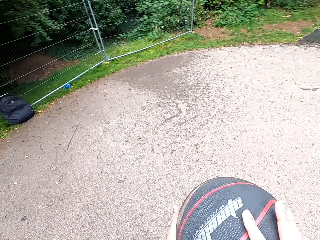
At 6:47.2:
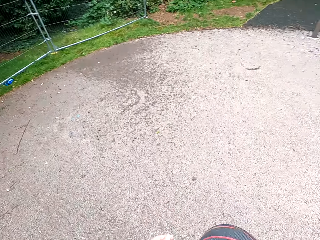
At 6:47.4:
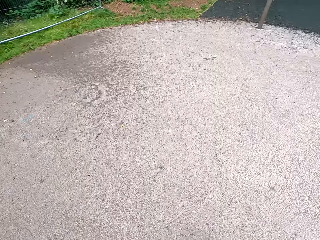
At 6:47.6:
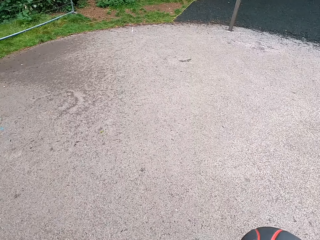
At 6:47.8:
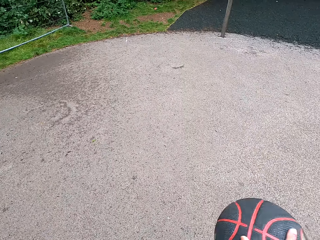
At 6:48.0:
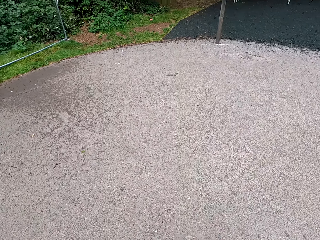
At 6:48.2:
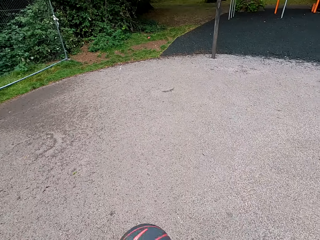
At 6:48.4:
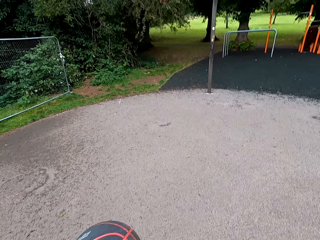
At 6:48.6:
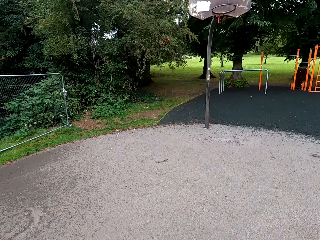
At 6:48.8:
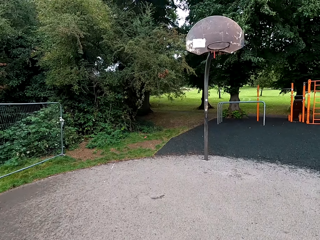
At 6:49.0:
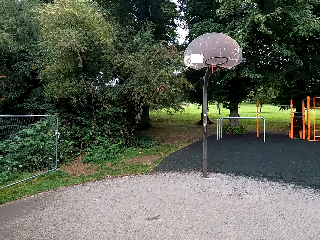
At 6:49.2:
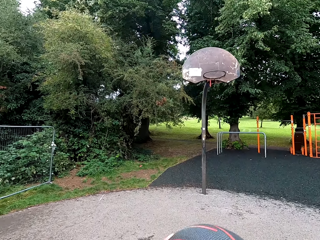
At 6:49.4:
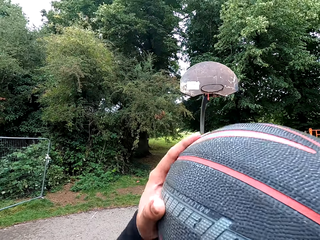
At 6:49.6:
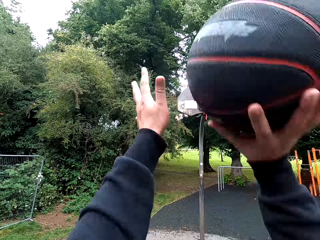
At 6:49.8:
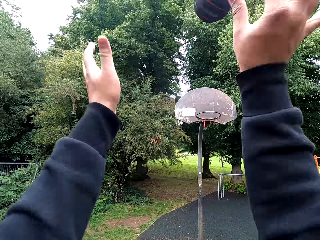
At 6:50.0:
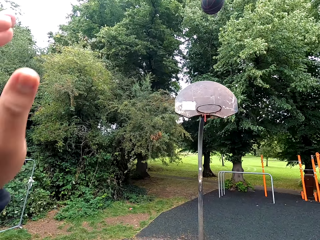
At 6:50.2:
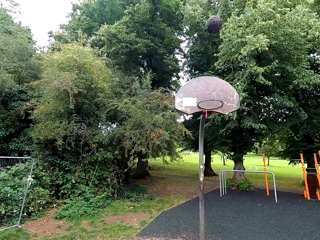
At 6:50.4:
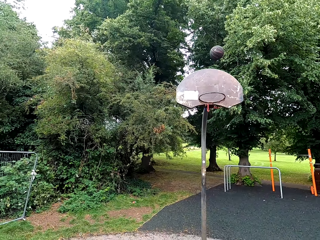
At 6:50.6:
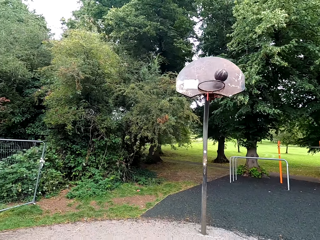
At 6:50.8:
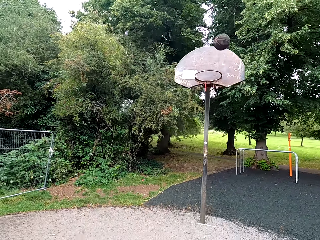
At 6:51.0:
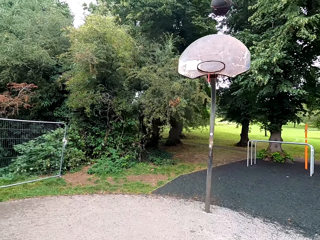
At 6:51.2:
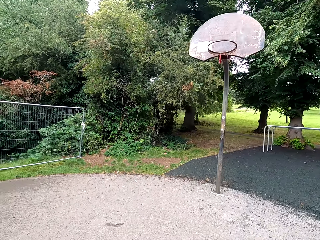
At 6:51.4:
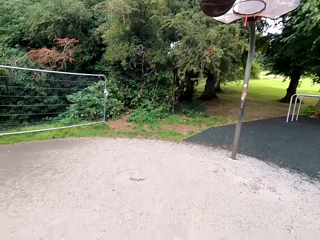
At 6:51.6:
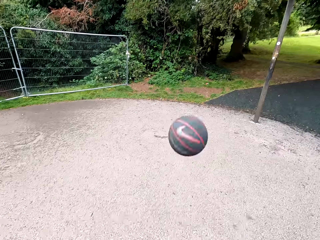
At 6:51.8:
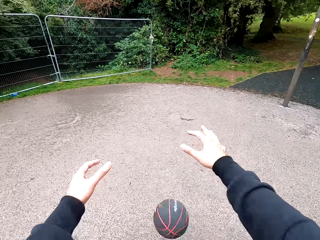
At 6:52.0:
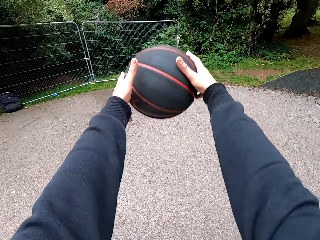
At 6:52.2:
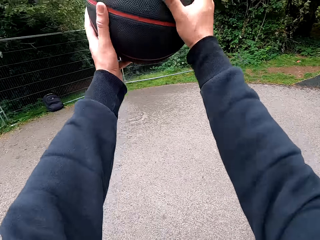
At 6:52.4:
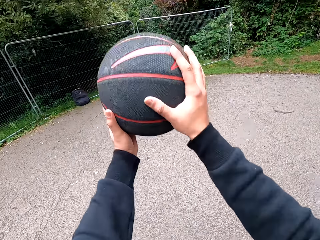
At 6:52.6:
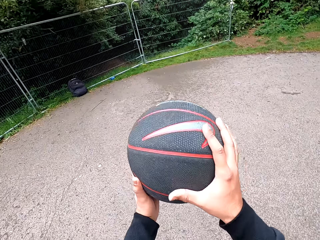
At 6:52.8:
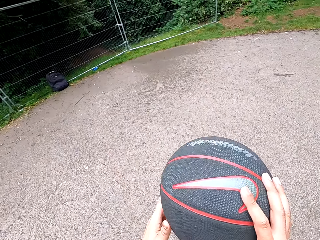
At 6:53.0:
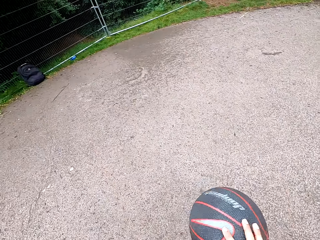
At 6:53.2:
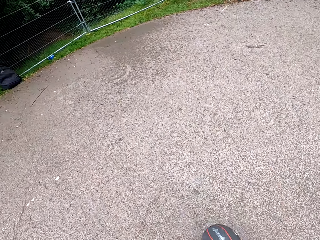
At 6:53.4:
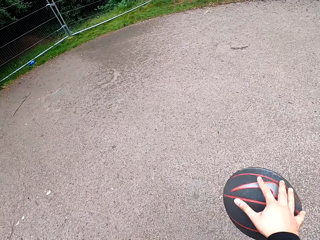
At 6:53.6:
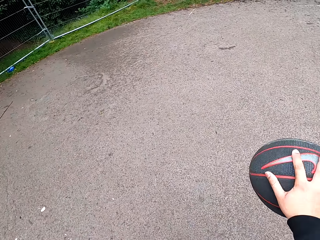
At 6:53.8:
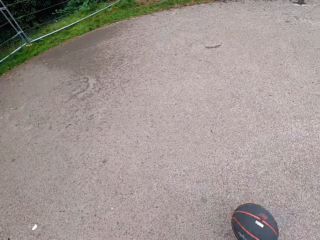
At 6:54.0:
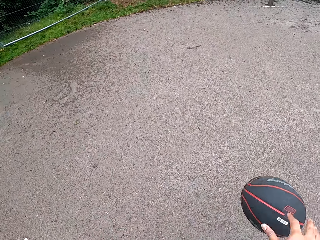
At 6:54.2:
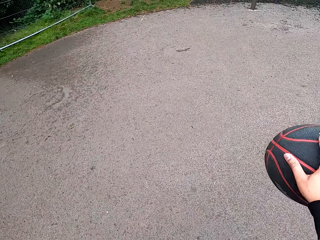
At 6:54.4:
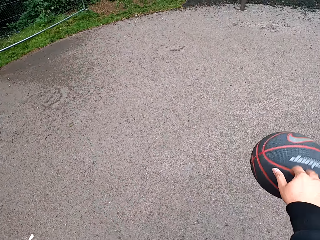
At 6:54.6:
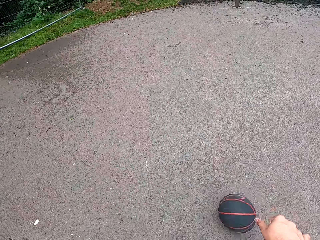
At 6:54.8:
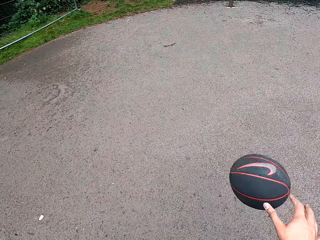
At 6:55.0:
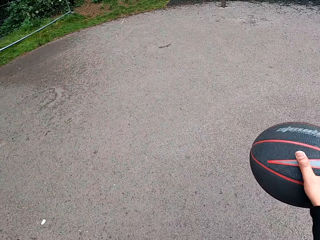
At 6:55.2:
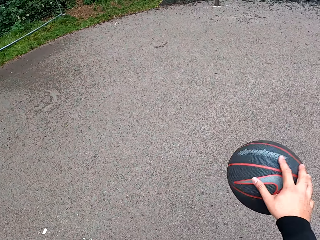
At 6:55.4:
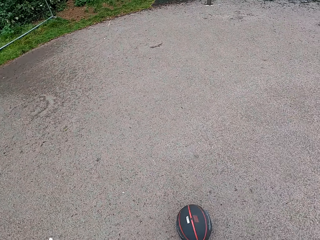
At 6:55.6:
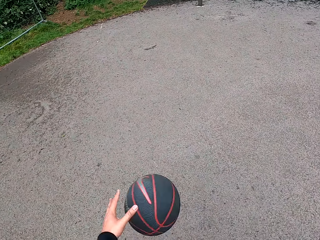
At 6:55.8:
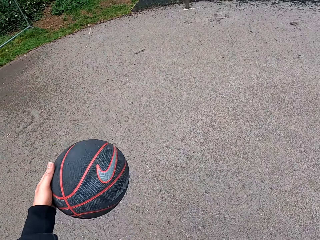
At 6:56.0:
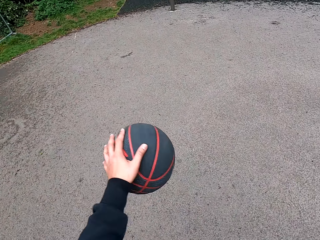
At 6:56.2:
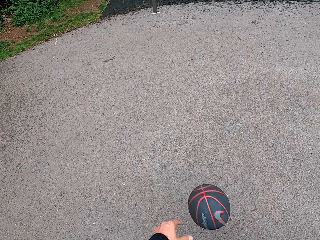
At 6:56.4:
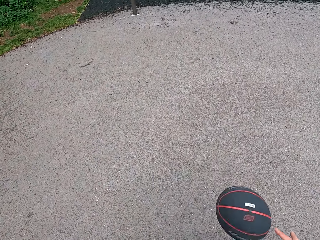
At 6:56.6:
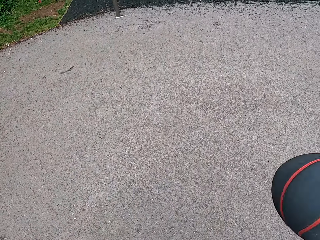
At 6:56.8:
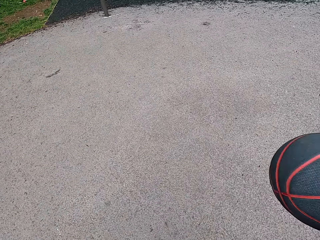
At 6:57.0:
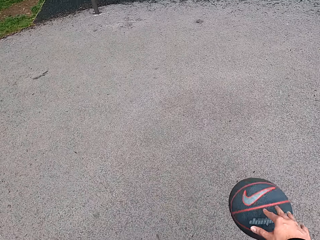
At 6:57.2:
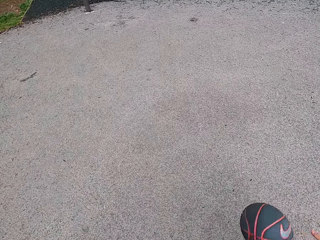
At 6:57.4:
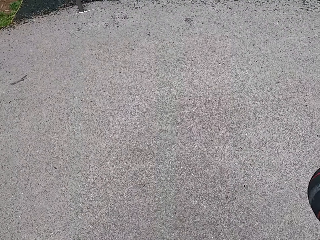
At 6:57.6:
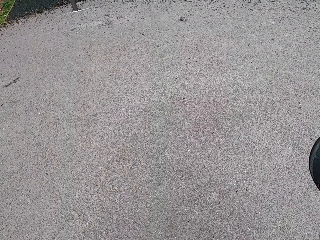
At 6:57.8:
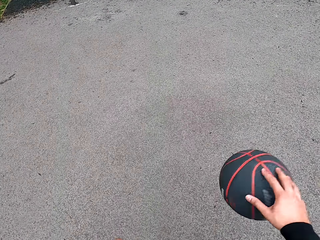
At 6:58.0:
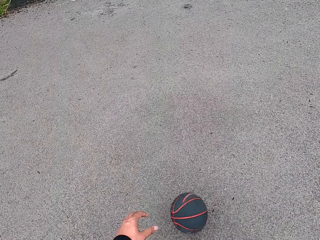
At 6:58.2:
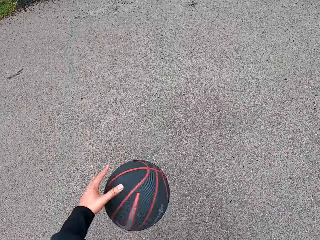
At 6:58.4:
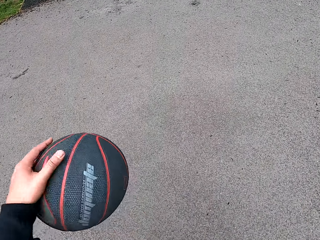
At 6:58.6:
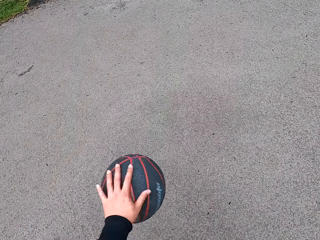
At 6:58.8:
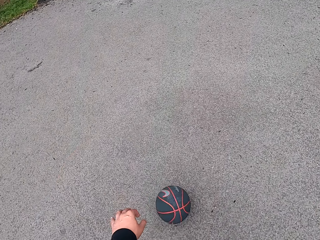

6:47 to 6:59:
The camera wearer holds the ball. They play basketball. They throw the ball in the goal post. They play basketball. They hold the ball. They play basketball.

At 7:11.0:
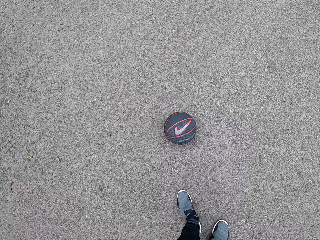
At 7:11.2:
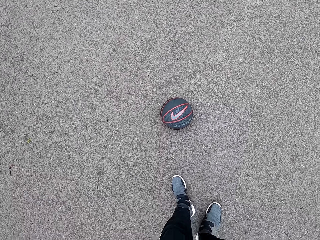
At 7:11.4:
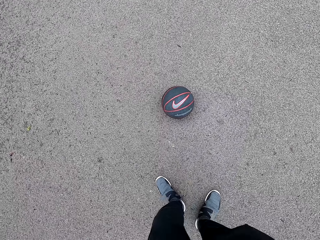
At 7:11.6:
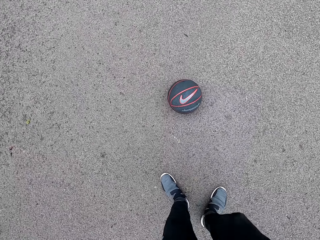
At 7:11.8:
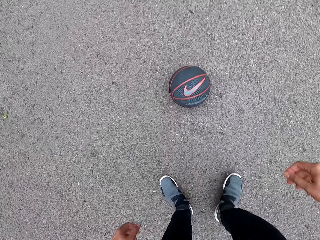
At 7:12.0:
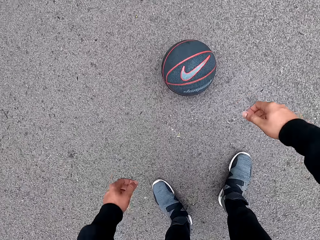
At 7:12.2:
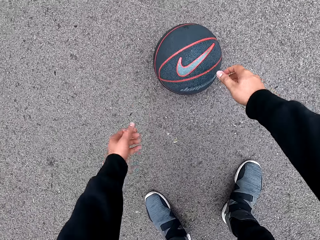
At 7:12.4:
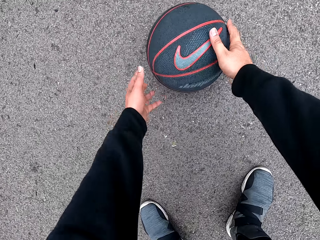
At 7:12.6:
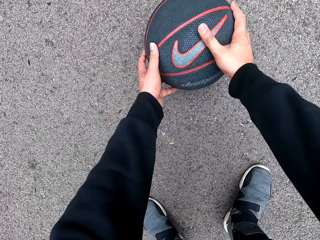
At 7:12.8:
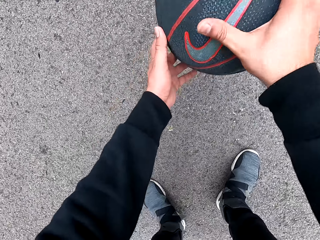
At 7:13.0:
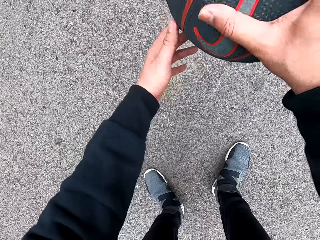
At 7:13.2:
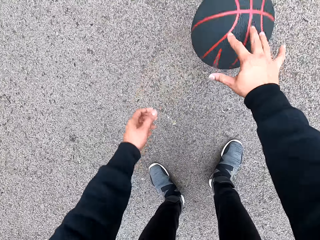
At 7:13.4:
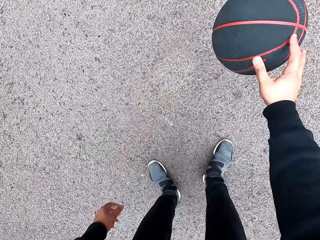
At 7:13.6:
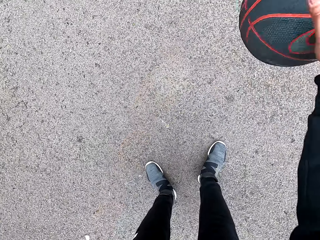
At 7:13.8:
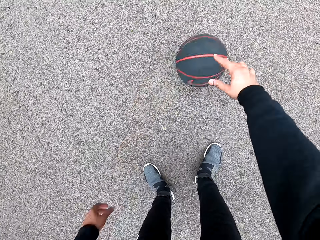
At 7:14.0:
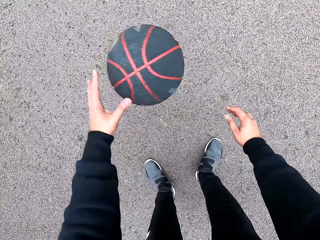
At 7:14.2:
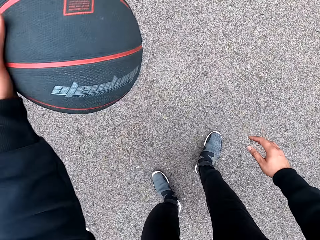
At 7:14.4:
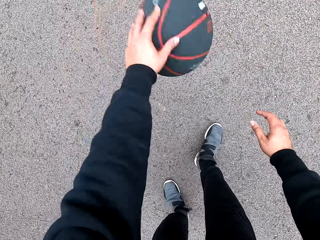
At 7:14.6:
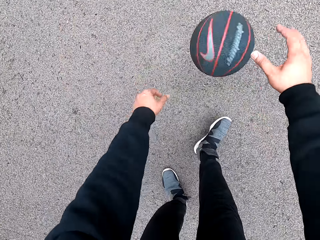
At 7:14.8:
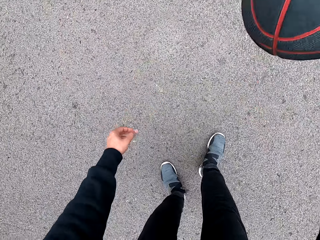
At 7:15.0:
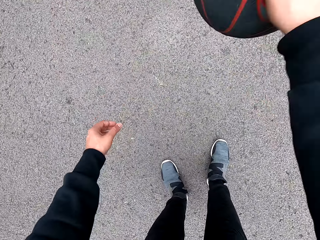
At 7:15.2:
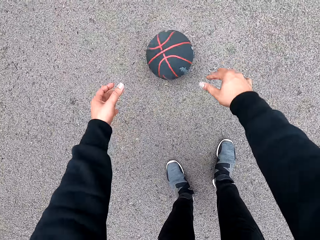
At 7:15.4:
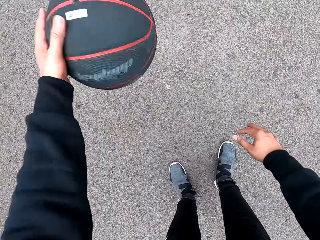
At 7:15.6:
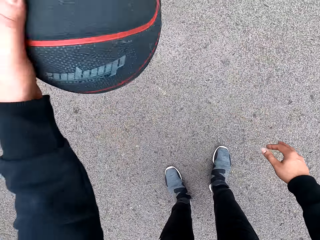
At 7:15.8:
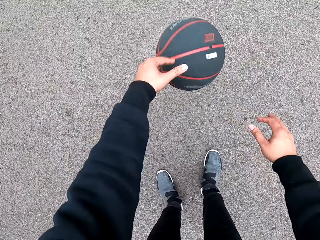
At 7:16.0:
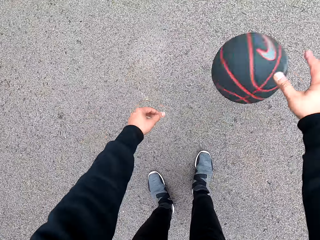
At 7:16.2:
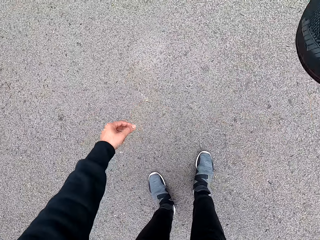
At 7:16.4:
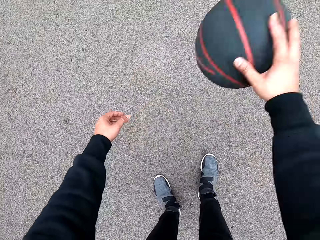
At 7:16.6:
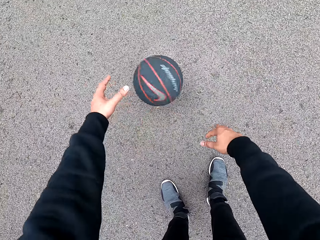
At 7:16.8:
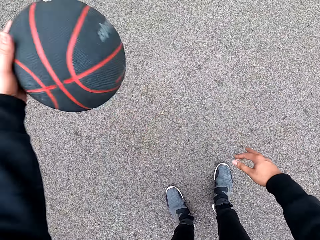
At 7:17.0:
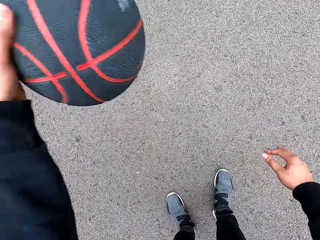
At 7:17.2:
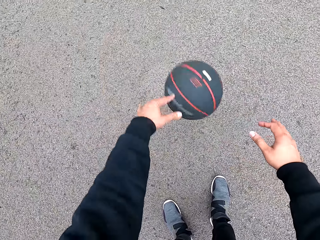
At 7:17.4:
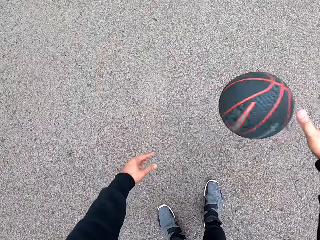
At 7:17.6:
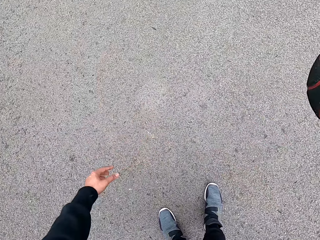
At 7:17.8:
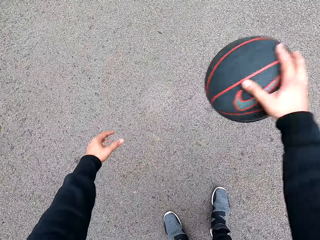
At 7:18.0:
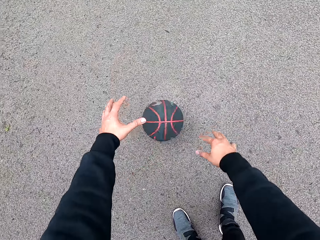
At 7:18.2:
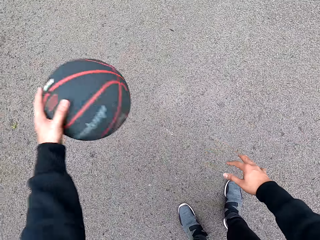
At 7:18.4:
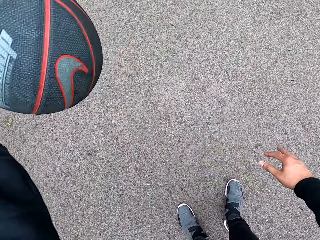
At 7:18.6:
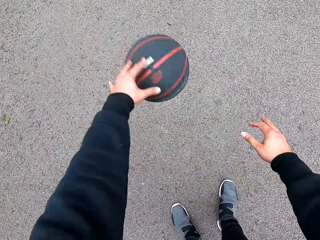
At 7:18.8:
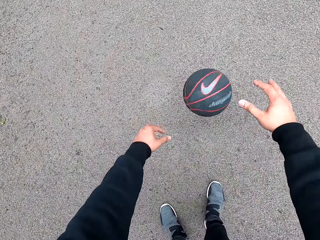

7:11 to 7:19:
The camera wearer puts the ball on the playground. They take the ball. They play basketball.

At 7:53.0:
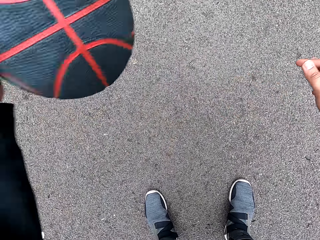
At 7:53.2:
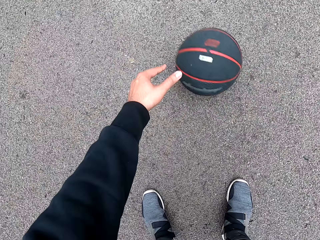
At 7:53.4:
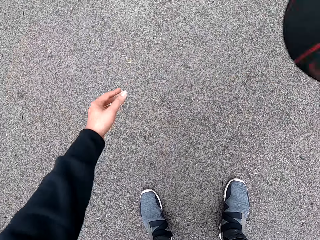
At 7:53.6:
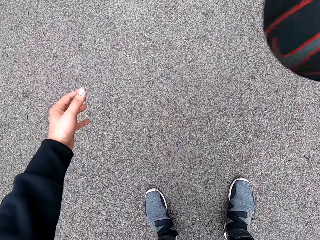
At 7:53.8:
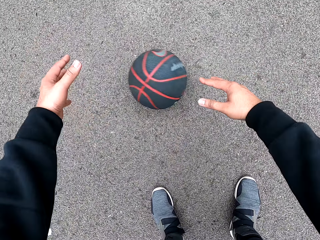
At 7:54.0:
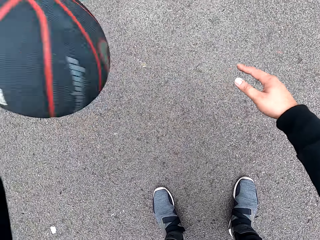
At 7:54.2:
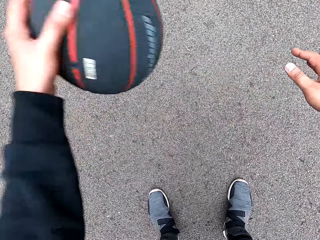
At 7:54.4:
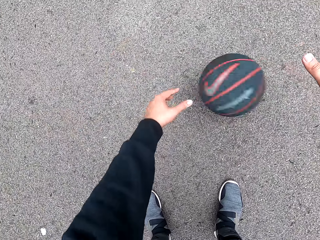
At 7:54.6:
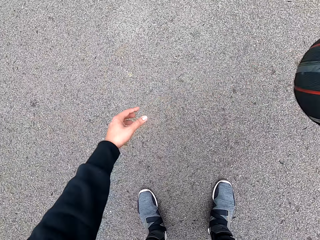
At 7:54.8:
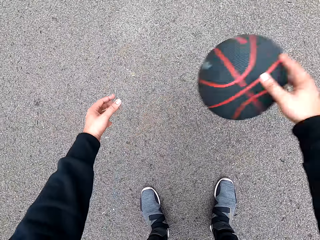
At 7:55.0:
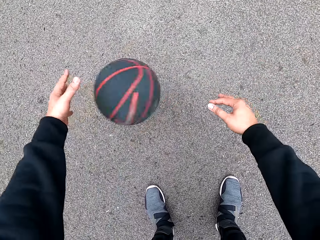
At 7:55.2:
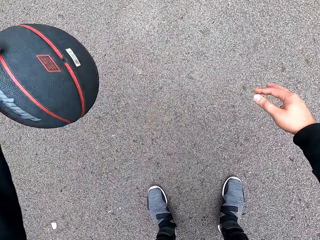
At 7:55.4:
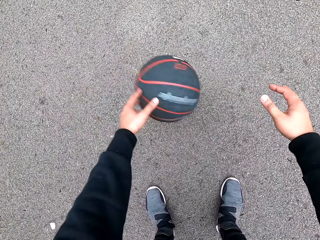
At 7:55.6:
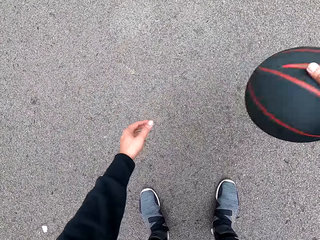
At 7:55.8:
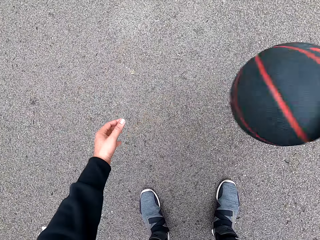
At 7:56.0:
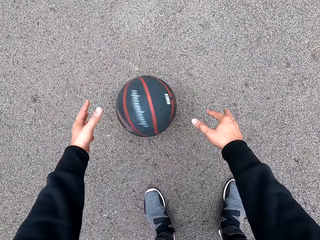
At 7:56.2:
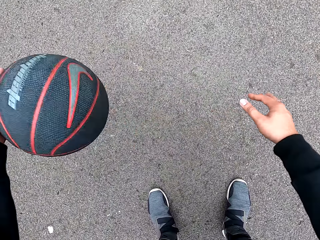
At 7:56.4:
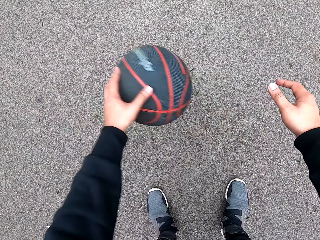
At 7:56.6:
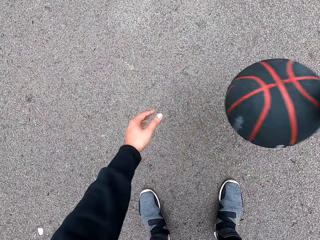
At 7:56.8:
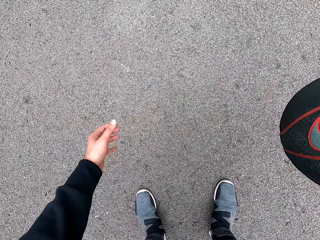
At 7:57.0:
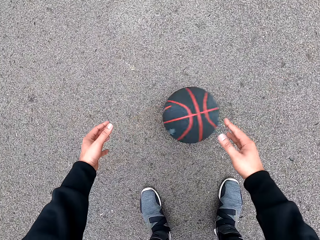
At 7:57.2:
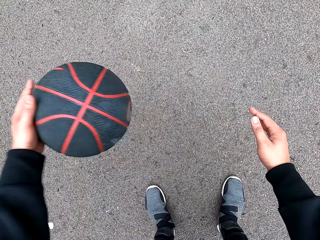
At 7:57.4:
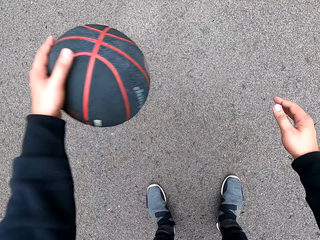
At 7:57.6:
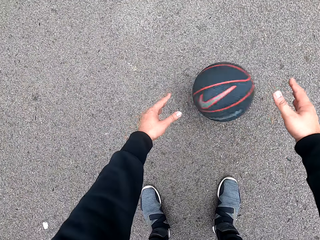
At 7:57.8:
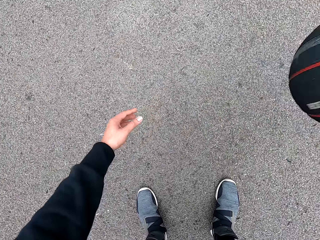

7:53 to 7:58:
The camera wearer plays basketball.
